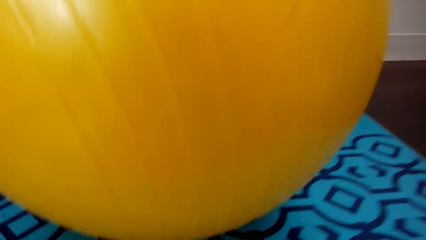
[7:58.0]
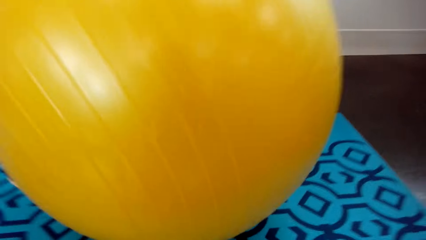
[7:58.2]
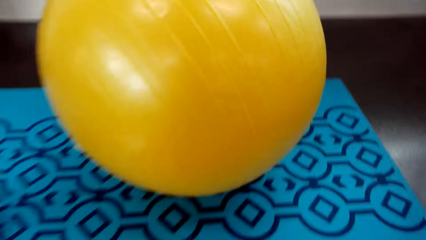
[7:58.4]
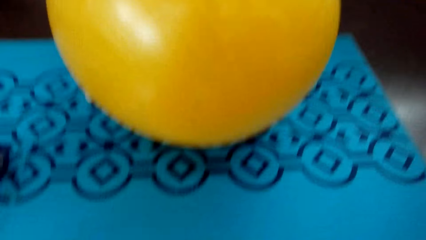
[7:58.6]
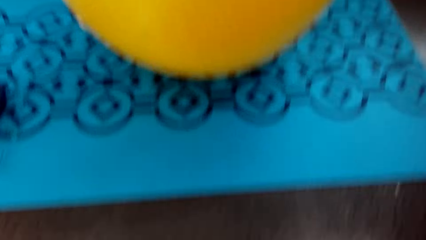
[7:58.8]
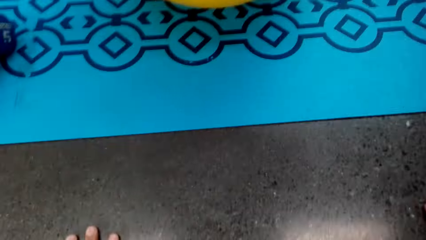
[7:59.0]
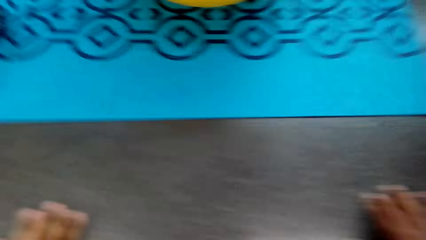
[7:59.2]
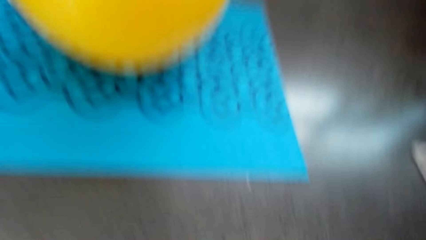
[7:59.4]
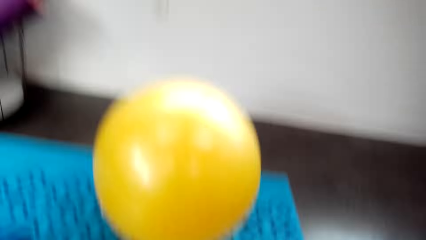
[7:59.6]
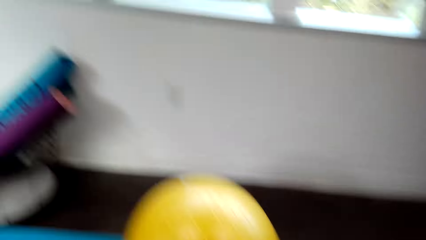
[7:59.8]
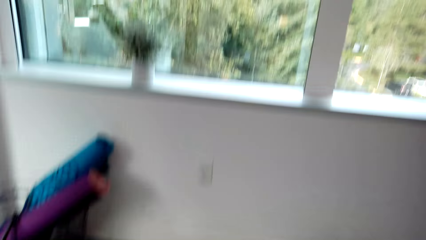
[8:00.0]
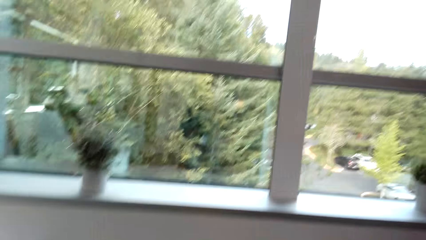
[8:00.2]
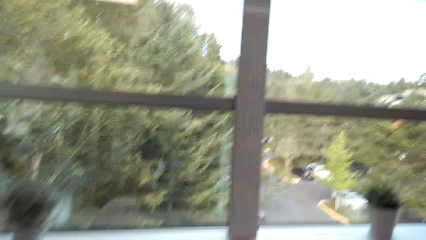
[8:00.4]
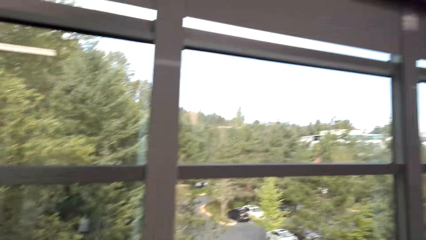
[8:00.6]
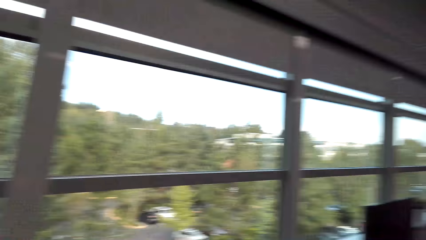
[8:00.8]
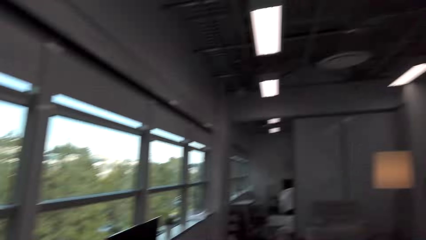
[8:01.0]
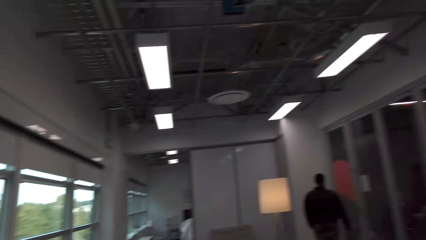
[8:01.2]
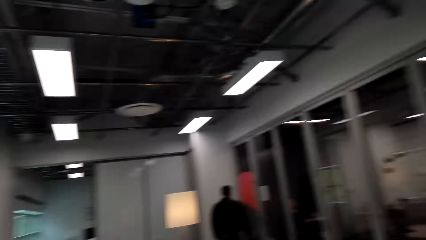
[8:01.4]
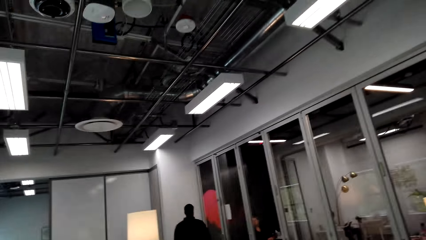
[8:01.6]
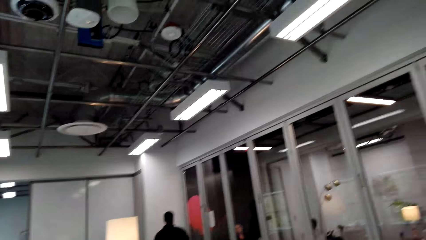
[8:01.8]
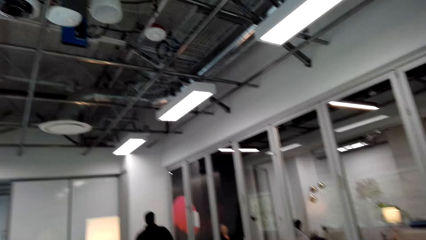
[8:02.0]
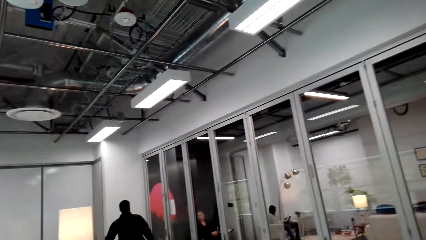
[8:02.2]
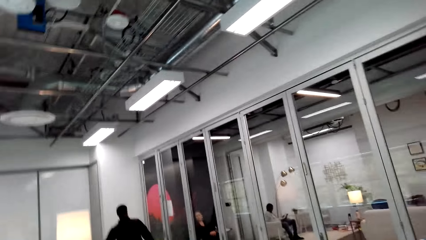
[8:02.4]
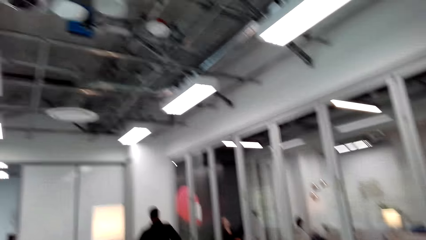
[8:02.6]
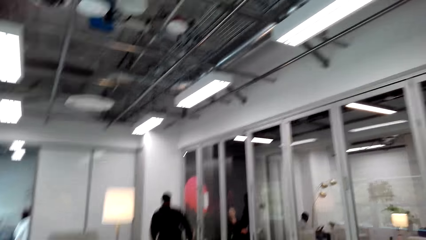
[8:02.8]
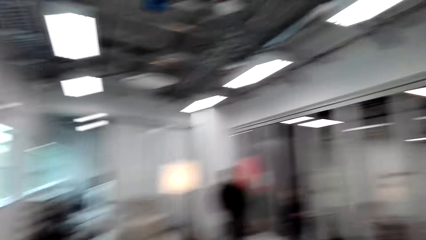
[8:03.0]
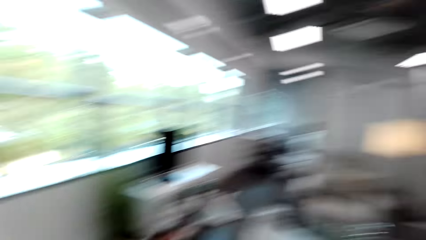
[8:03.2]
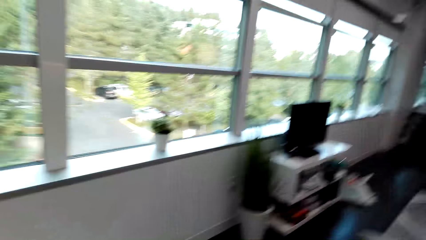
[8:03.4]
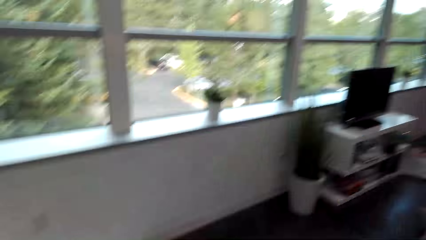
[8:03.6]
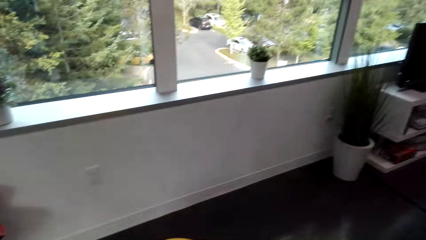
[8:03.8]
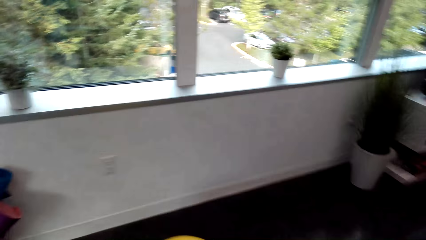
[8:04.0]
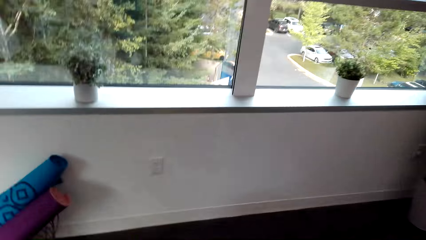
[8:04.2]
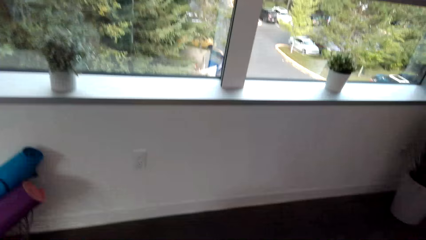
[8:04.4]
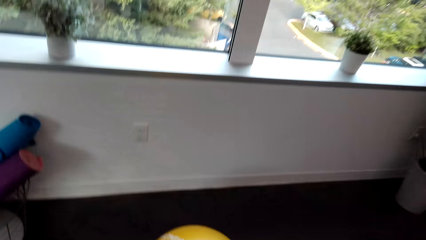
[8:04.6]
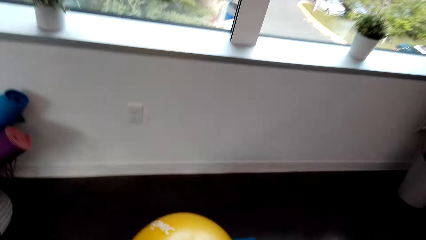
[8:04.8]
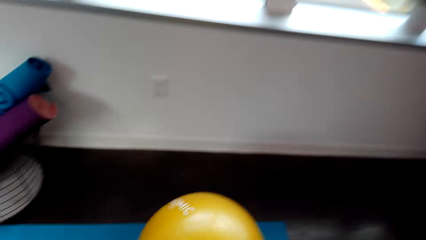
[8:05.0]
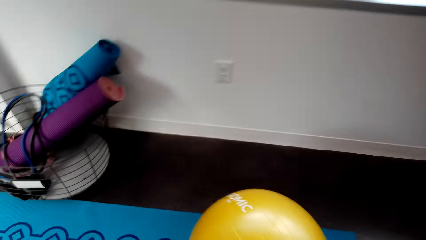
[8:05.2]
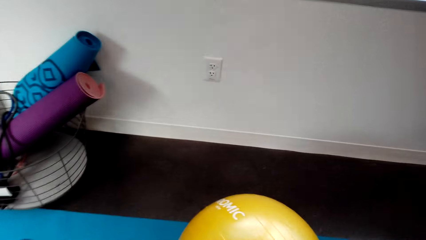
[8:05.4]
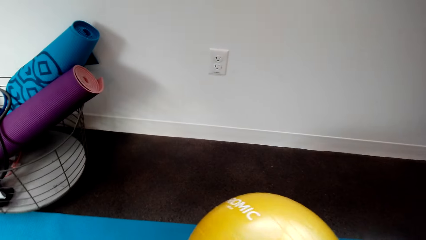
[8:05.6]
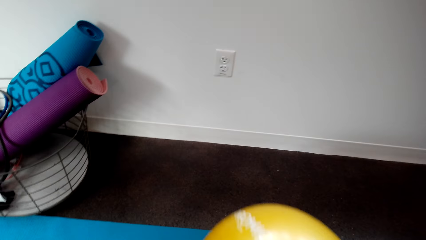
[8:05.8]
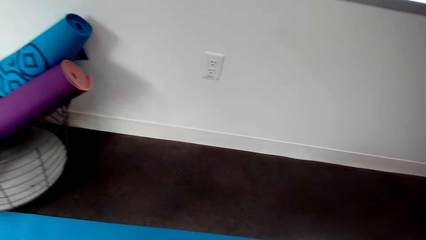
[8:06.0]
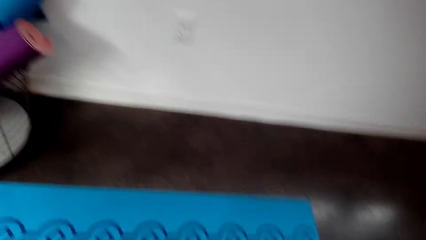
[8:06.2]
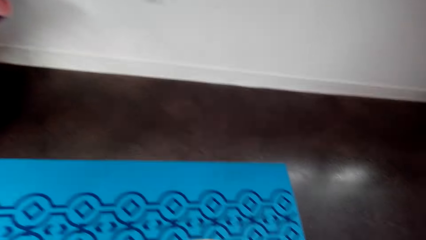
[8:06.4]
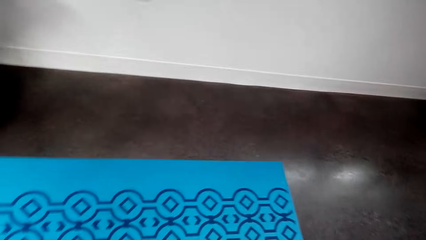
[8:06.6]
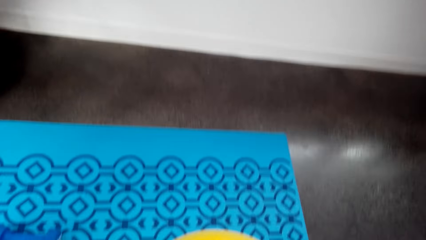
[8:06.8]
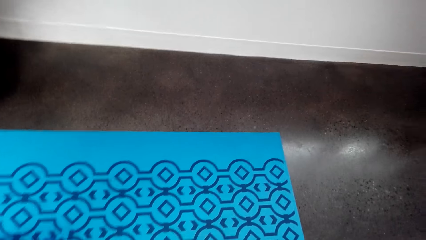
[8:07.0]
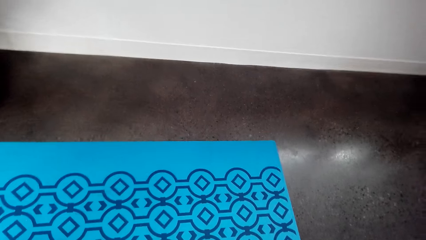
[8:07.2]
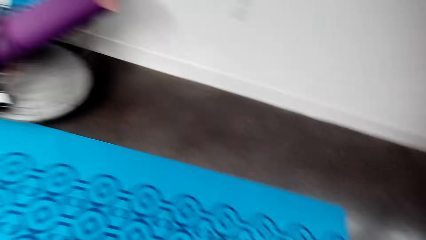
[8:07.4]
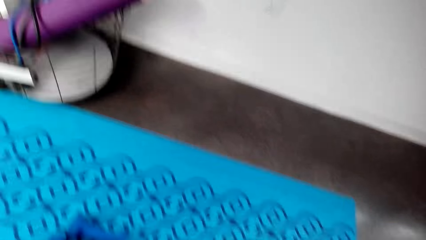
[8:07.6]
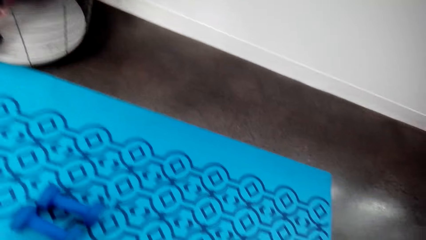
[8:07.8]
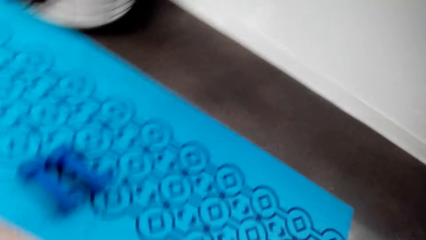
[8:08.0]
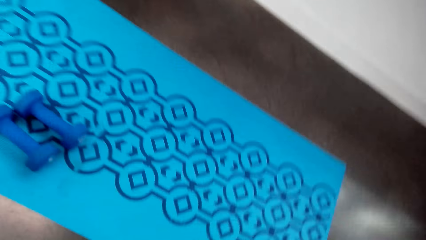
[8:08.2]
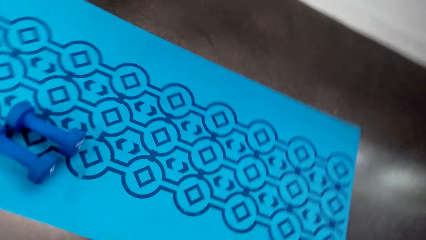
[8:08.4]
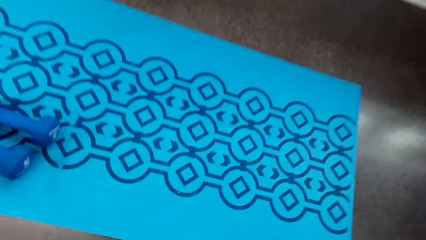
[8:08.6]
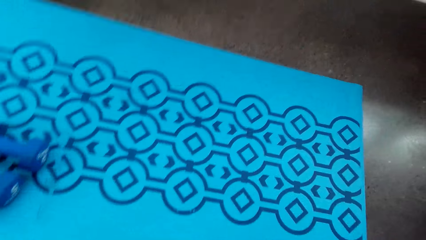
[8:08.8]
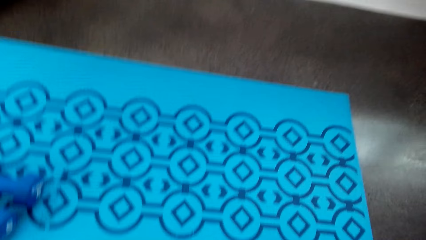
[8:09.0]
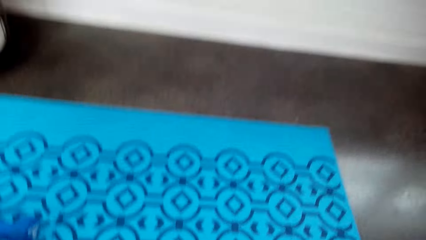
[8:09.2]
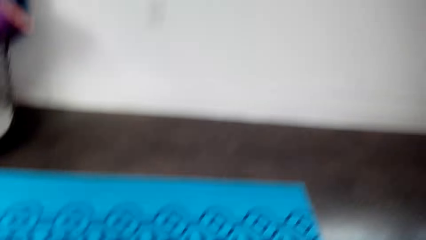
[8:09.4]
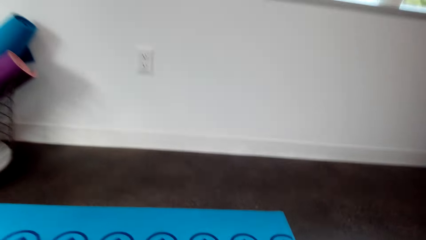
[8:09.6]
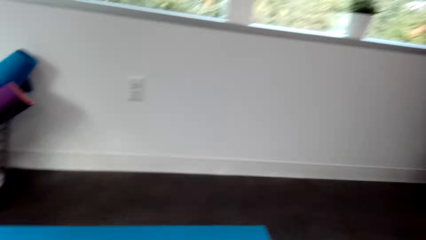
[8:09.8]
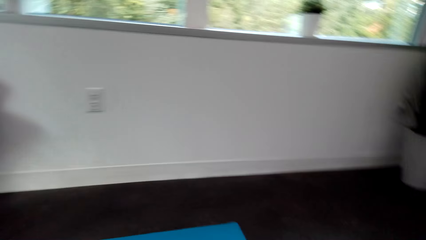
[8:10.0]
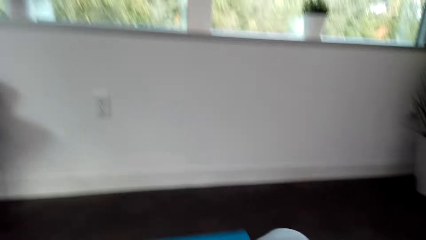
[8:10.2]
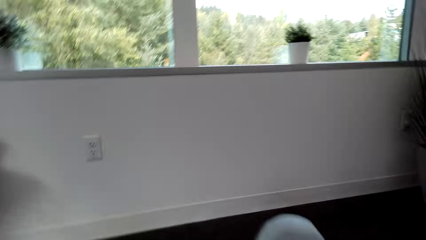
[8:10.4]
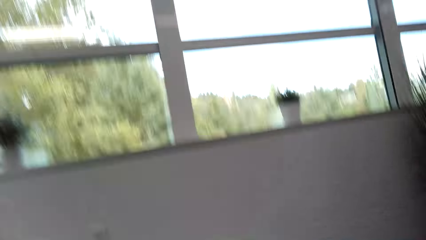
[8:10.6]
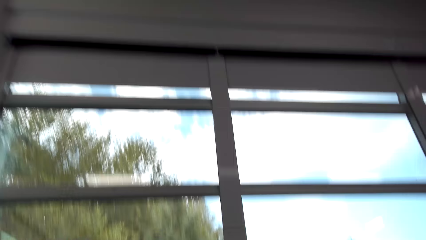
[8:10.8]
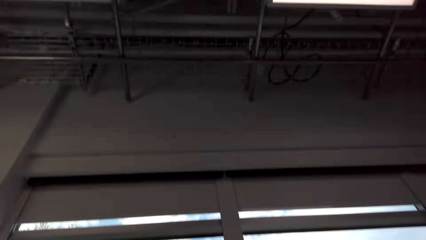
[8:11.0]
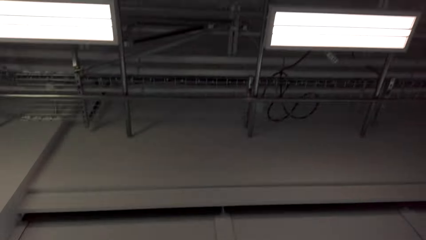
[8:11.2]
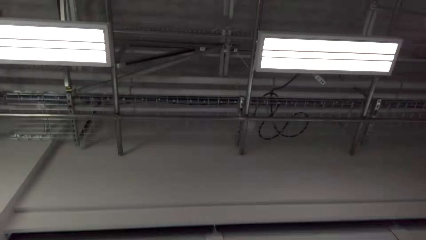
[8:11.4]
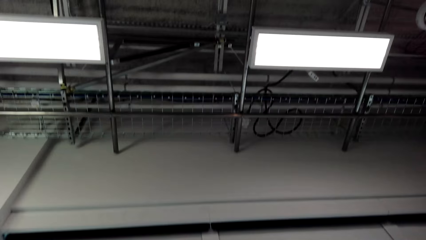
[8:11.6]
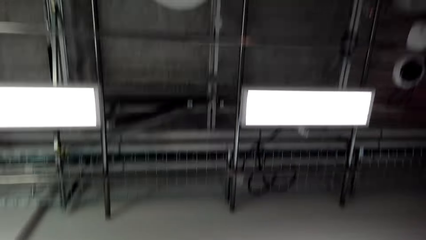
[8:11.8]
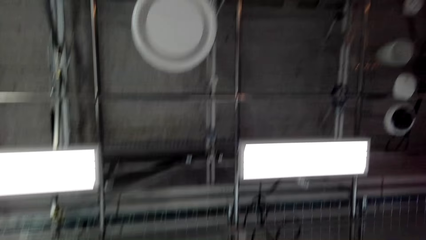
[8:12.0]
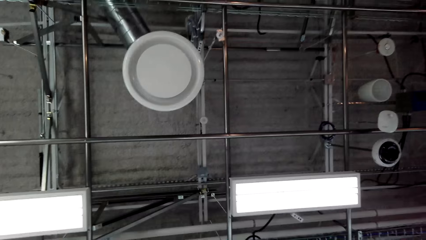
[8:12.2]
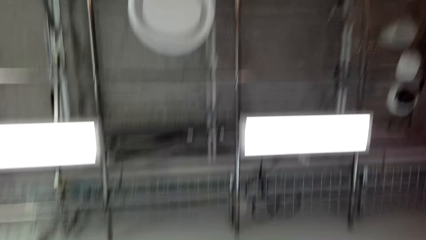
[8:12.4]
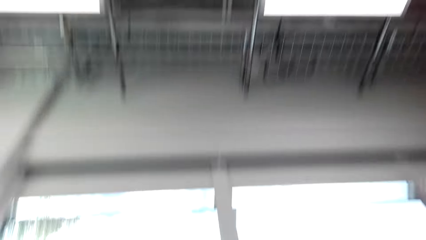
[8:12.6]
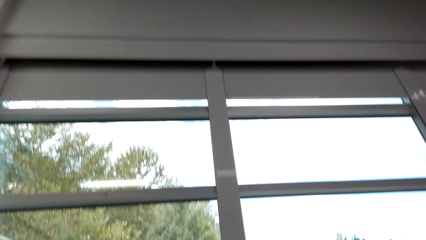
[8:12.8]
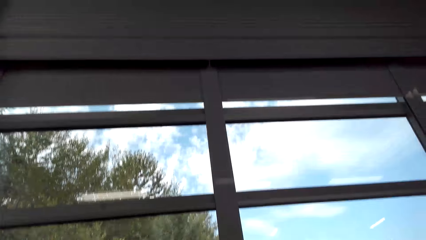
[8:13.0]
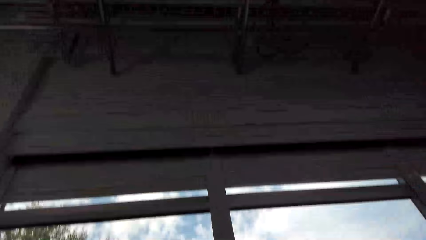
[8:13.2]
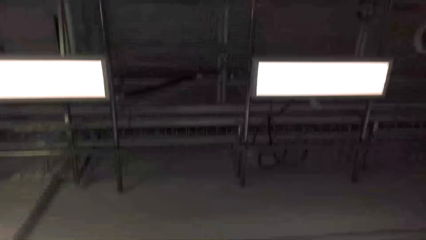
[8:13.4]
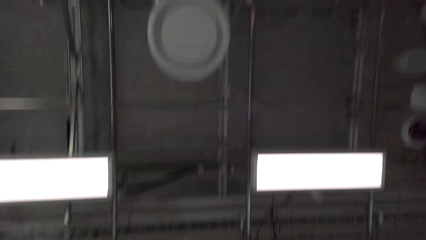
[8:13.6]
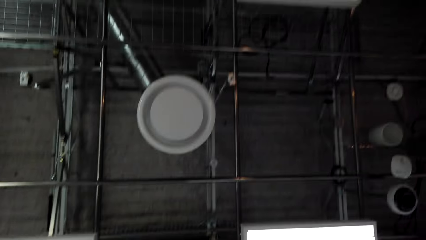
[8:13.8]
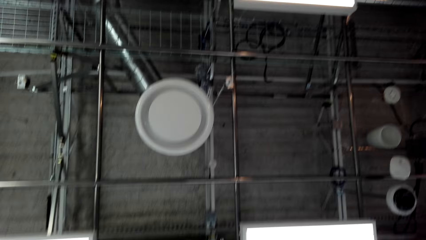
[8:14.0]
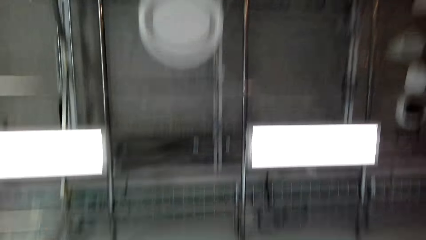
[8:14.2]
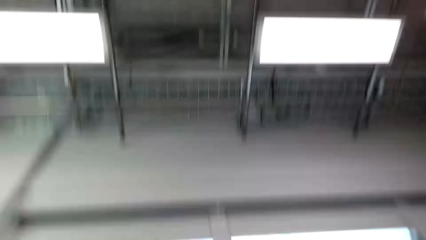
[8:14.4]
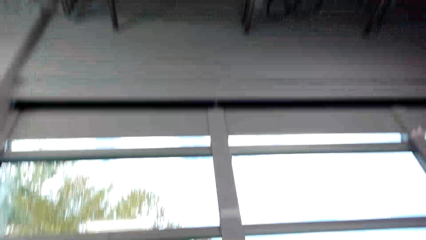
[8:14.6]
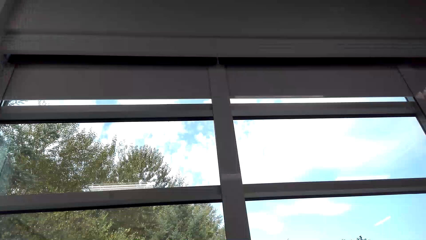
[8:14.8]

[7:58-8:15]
The camera wearer stands and looks around. They pick up the gym ball from the yoga mat. They do exercise with the gym ball.
